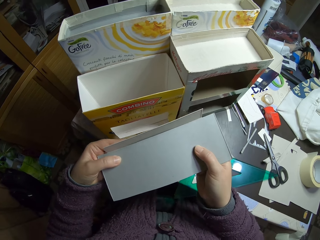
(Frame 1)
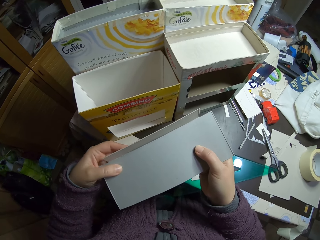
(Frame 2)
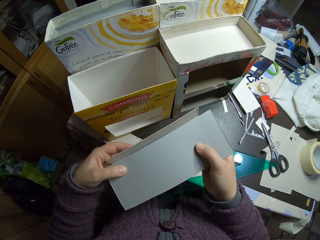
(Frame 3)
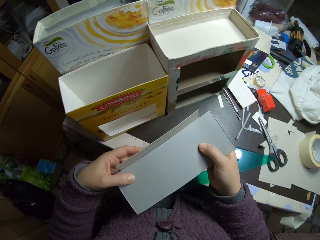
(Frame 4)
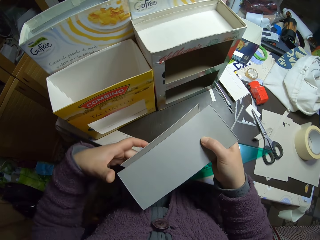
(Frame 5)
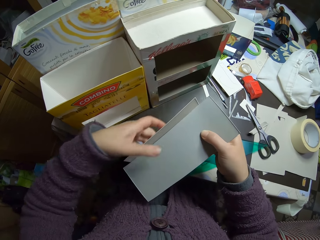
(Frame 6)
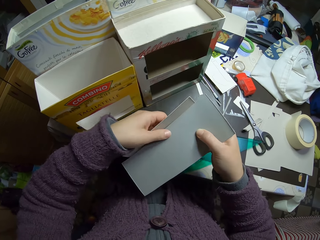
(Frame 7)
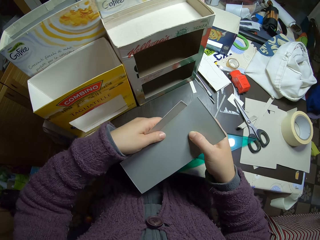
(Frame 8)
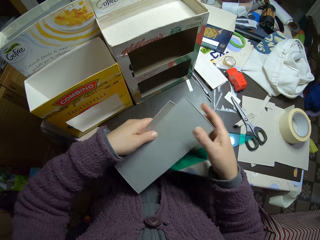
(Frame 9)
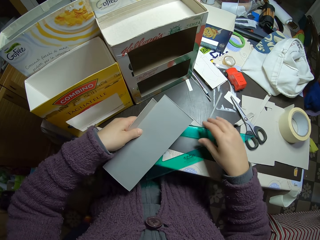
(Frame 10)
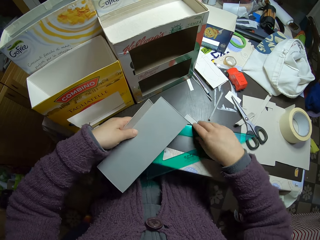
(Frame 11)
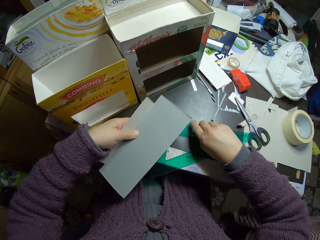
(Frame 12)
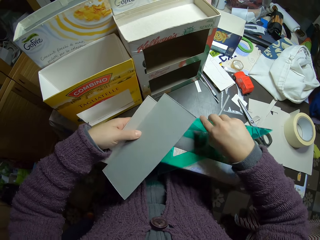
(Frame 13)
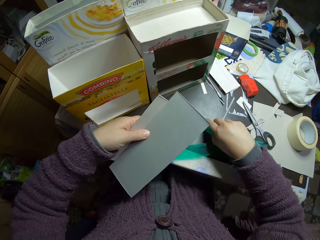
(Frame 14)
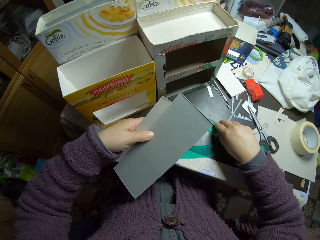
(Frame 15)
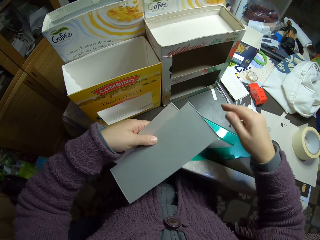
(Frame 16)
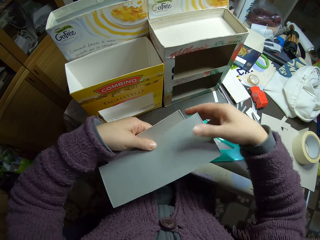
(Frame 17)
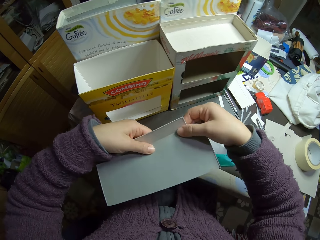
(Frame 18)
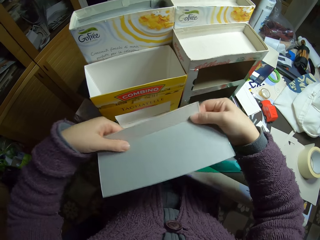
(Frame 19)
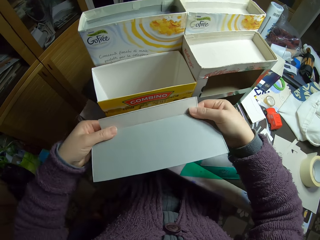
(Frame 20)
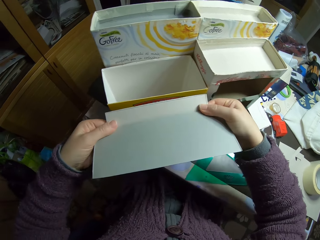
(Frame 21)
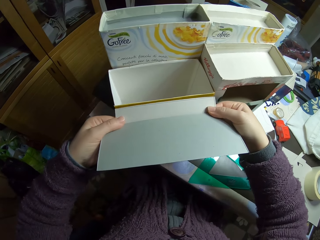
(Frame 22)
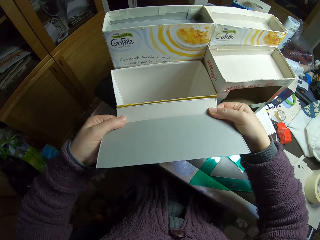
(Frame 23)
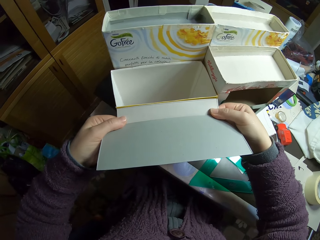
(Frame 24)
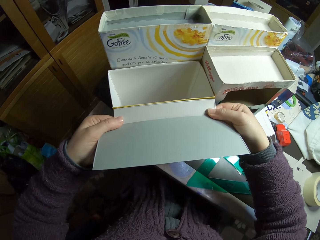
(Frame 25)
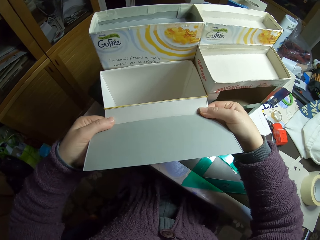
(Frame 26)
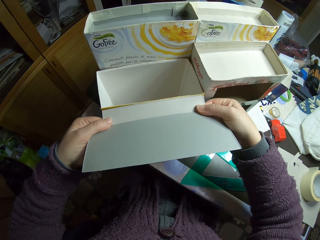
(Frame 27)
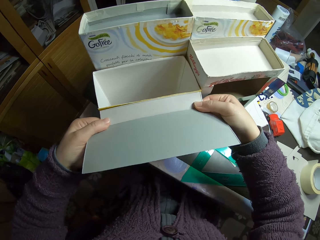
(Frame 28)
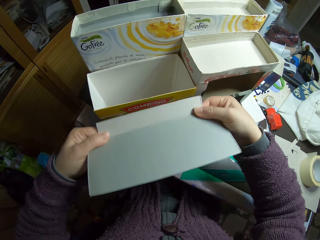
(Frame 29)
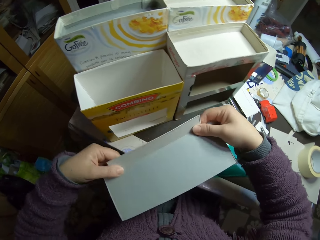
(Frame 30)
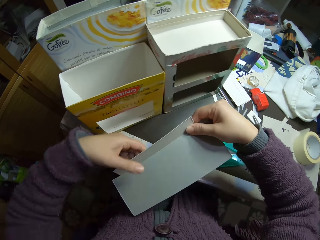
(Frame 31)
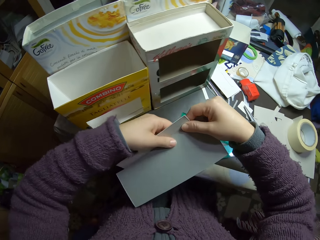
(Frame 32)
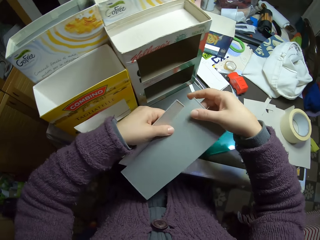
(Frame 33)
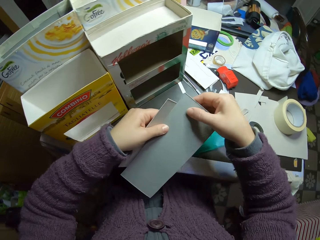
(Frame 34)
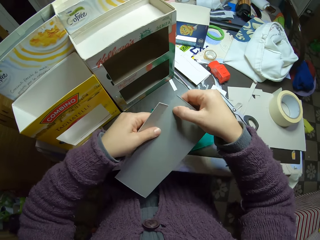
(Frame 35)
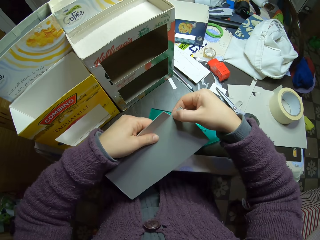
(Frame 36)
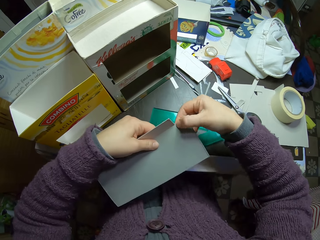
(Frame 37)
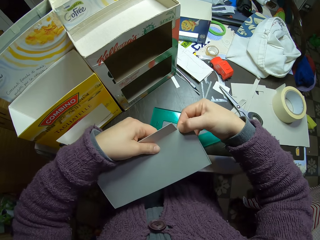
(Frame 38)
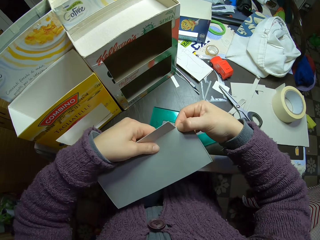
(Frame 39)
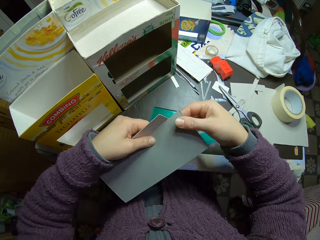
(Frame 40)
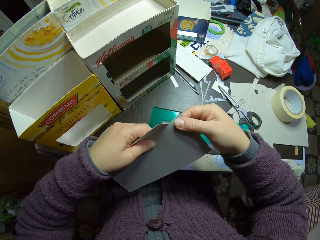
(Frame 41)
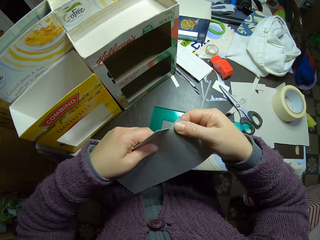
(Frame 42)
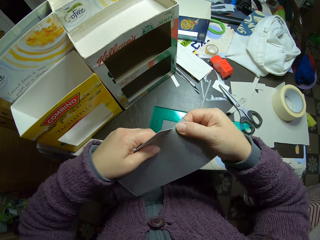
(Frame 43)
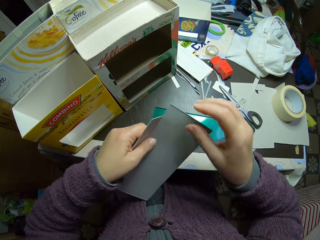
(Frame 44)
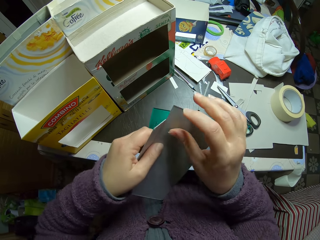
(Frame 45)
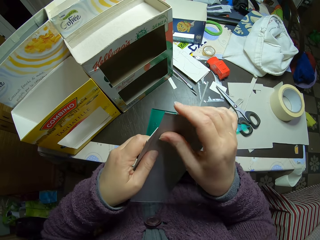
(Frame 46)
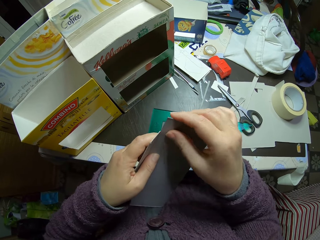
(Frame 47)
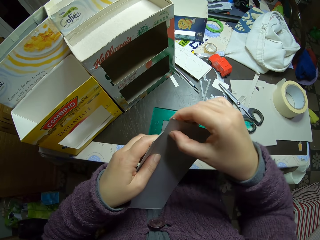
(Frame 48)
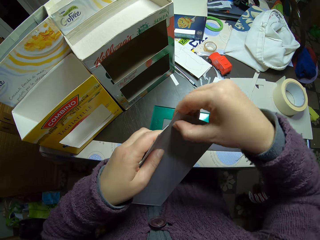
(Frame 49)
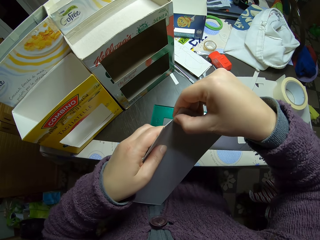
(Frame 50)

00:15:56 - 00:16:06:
The camera wearer holds the pieces of carton or papers with the left hand. They lift the triangular ruler or set square. They touch the set square on the table. They drop the triangular ruler. They hold the pieces of carton with both hands. They measure the piece of carton. They hold the papers beside the carton. They move the left hand. They lower both papers away from the carton. They tear the piece of carton.

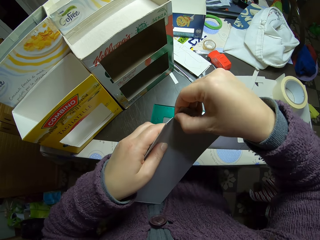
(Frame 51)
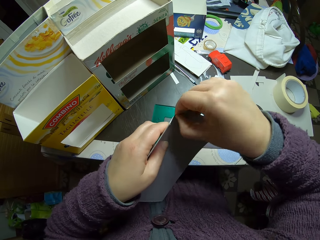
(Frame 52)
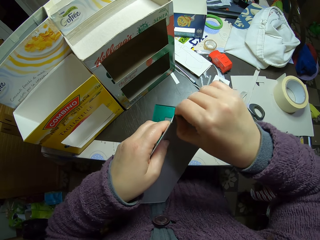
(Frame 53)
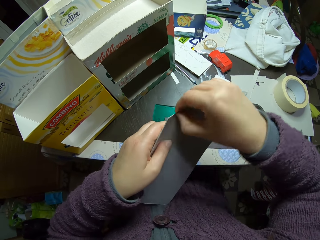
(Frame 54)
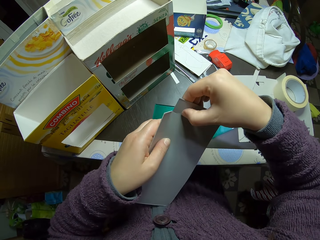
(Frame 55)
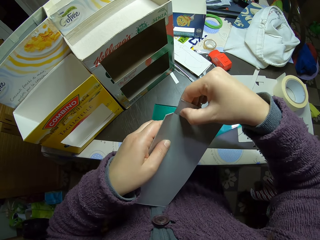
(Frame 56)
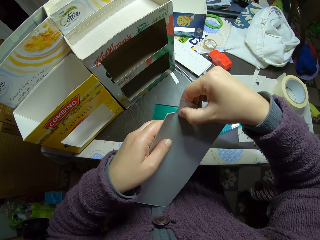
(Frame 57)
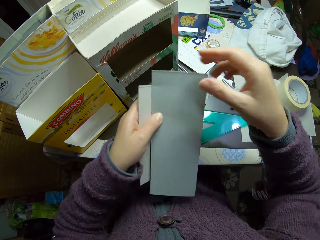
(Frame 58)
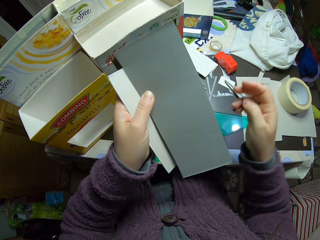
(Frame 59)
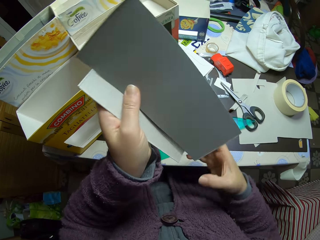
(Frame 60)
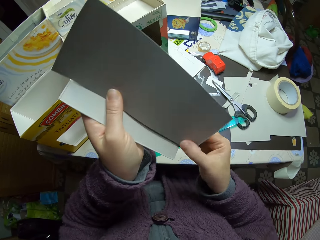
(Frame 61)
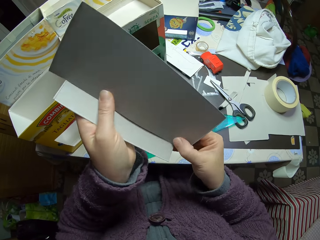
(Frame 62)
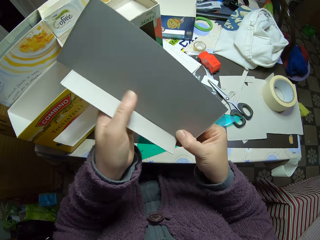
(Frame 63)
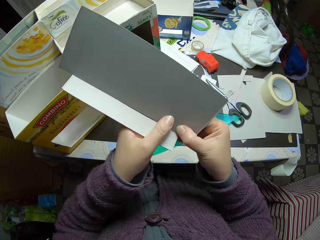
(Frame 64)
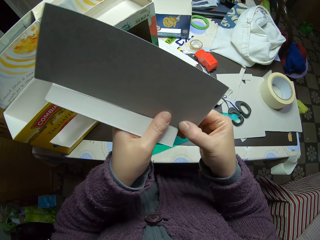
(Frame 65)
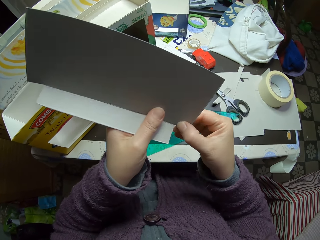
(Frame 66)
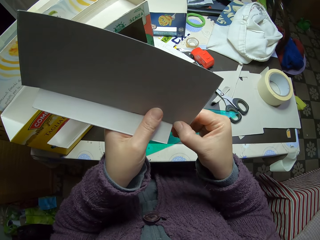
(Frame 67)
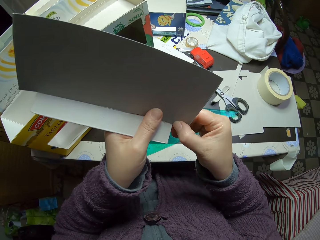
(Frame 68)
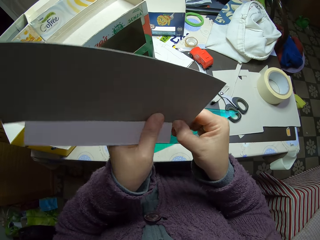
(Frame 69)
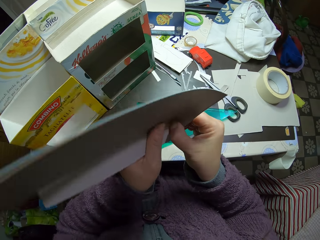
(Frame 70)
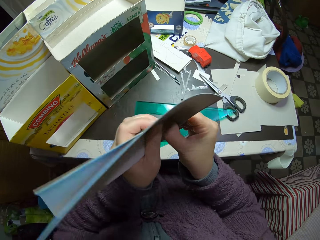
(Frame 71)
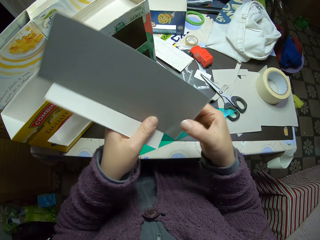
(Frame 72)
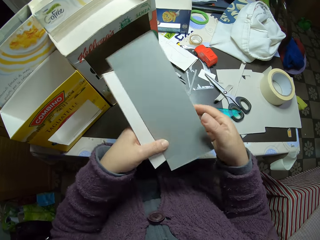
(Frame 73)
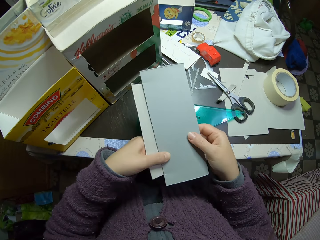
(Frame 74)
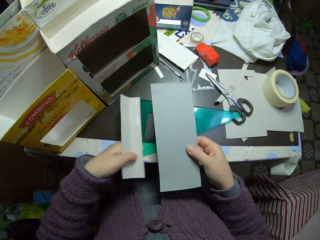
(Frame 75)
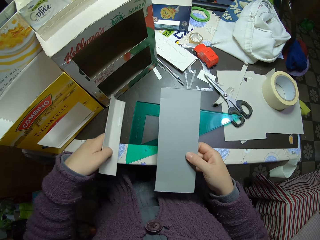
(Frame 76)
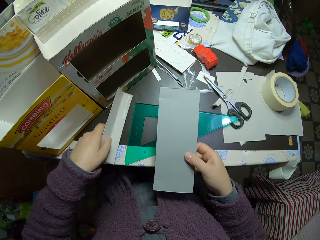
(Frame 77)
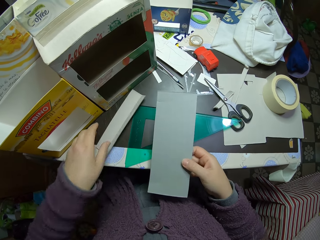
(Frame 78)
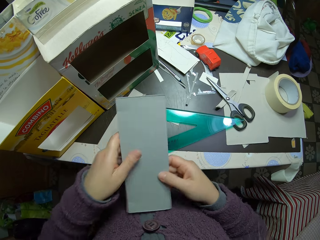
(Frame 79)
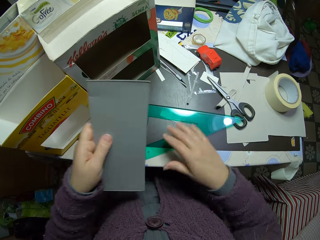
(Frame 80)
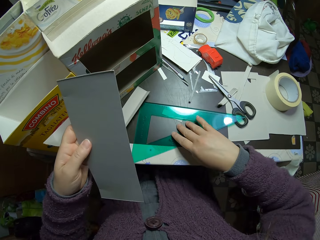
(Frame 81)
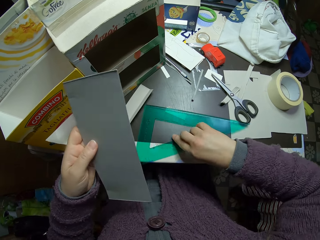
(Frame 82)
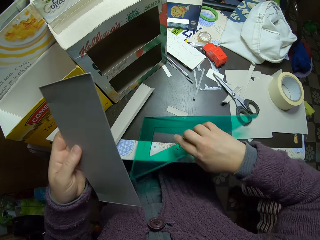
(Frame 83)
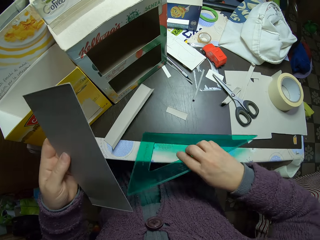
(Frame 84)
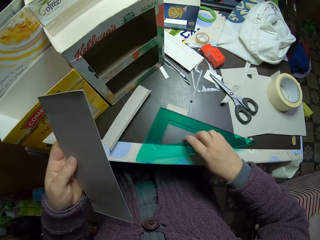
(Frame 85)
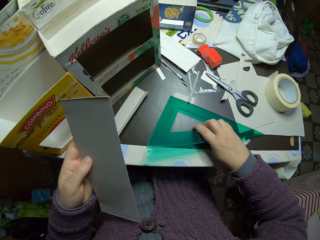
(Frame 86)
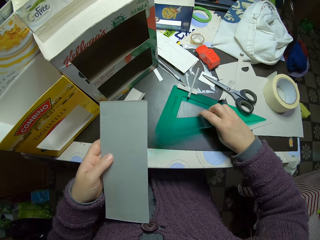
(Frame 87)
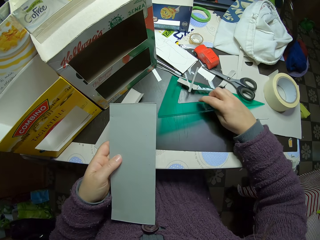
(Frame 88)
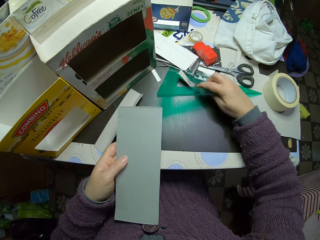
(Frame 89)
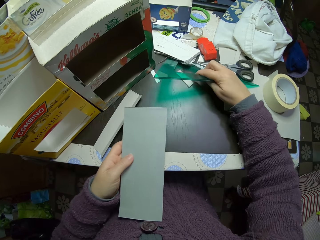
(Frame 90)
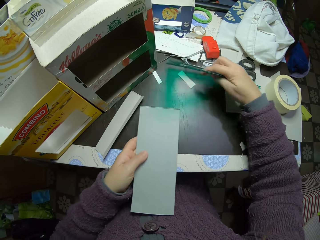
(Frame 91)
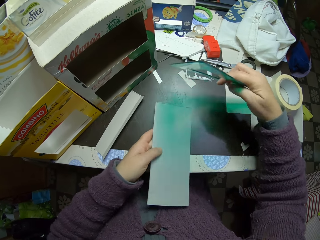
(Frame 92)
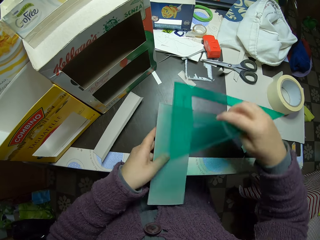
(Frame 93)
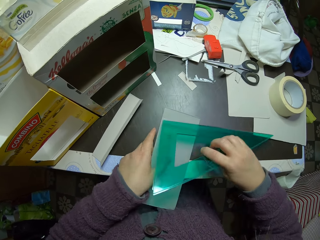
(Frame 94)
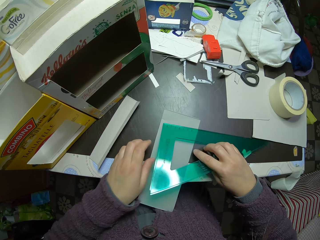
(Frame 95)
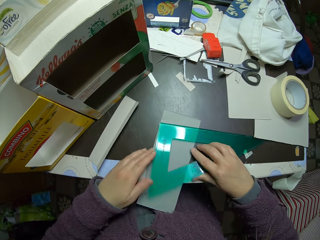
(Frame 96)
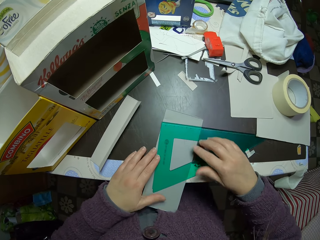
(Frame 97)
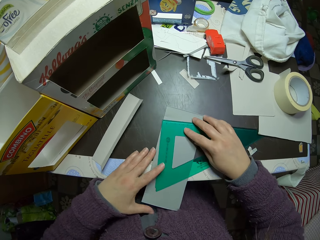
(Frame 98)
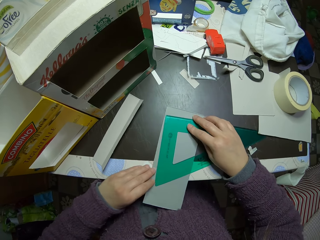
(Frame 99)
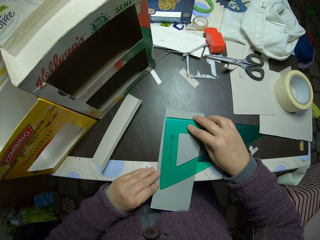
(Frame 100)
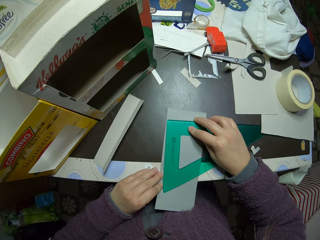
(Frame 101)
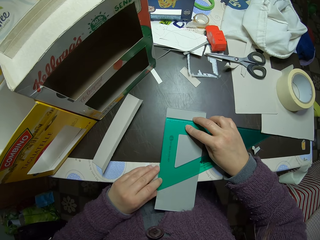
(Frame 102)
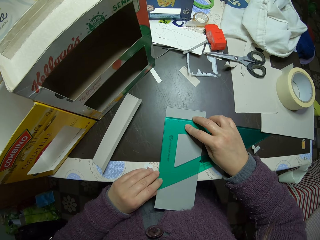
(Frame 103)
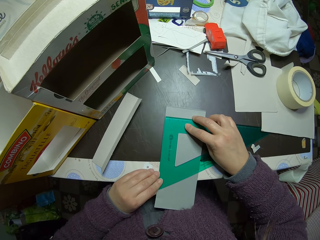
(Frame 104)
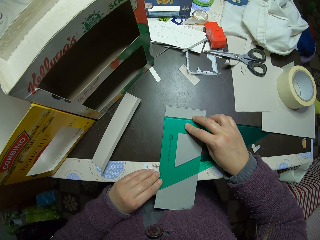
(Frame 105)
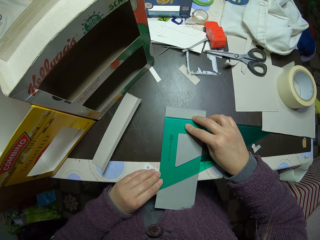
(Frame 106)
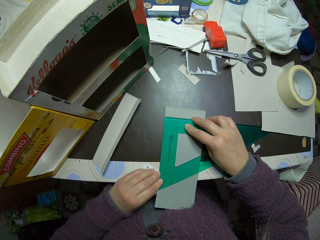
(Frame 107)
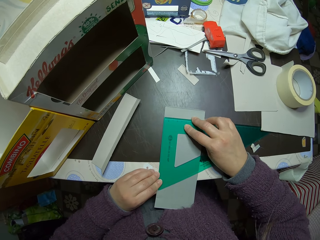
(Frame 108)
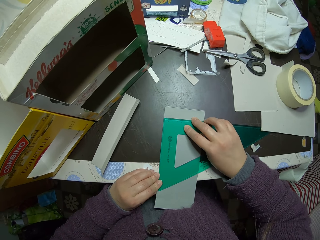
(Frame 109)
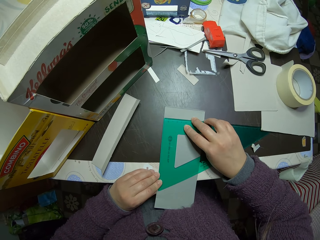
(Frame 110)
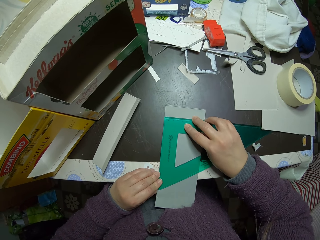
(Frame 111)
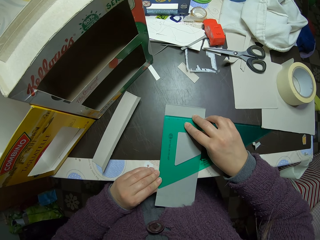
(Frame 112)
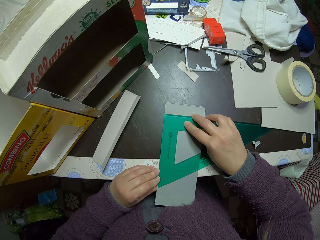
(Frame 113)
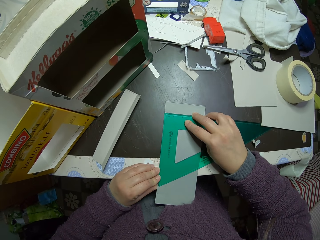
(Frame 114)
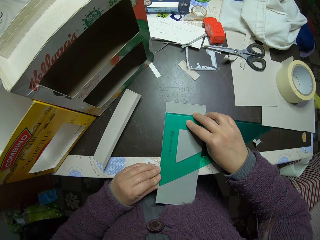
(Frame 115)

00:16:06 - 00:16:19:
The camera wearer pinches both sides of the paper or carton. They lift the pieces of the carton and move the left hand. They tear the piece of carton. They separate the pieces of carton. They drop the smaller paper on the table. They pass the piece of carton to the left hand. They pick up the set square or triangular ruler from the table. They move the pieces of carton on the table with the triangular ruler. They place the piece of carton on the table. They place the triangular ruler on the piece of carton. They adjust the triangular ruler. They measure the piece of carton.
